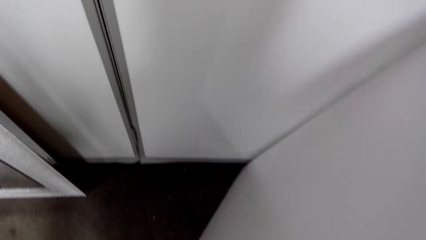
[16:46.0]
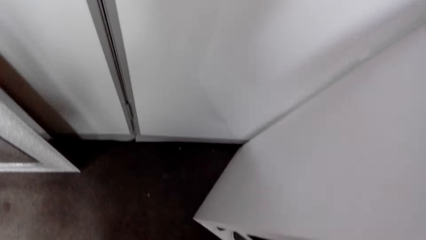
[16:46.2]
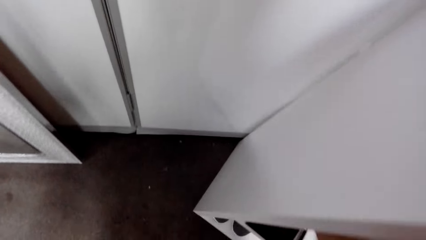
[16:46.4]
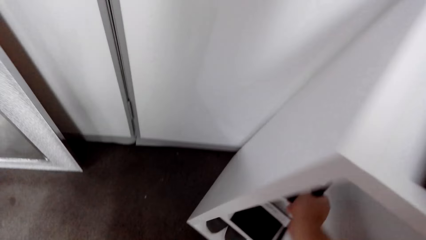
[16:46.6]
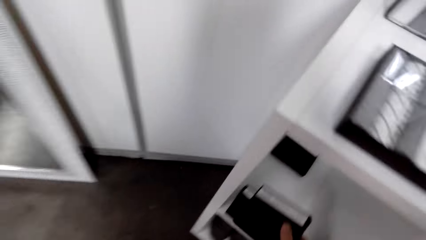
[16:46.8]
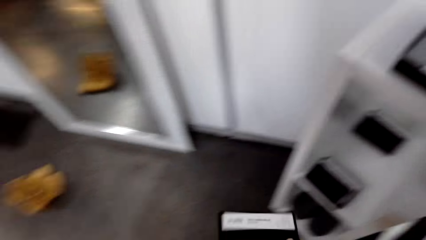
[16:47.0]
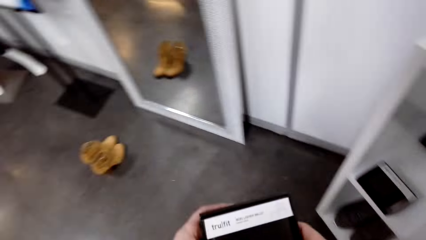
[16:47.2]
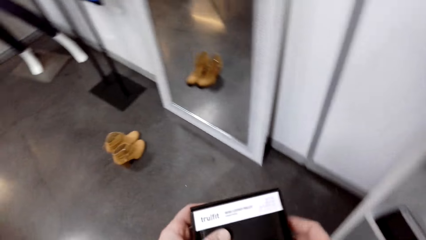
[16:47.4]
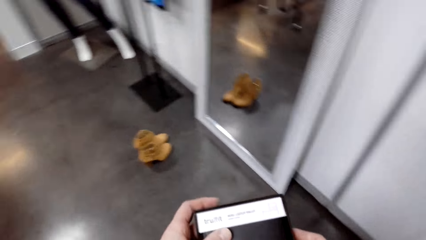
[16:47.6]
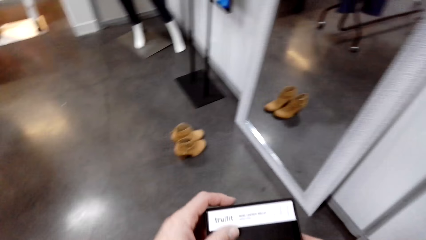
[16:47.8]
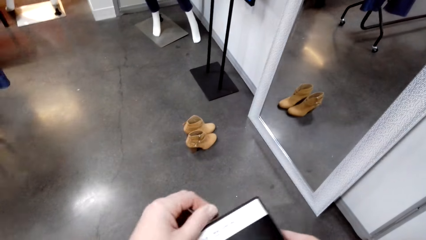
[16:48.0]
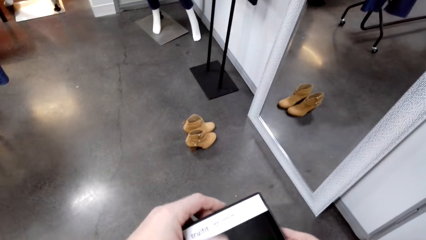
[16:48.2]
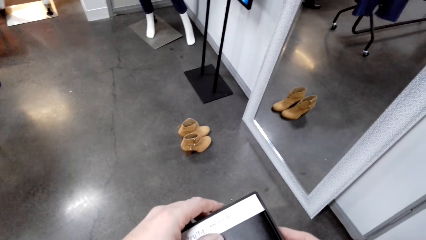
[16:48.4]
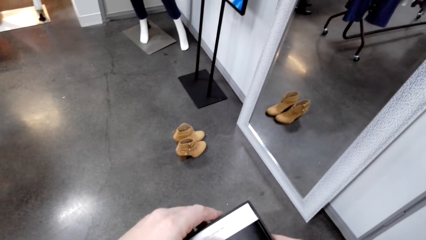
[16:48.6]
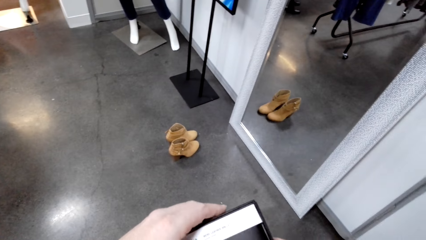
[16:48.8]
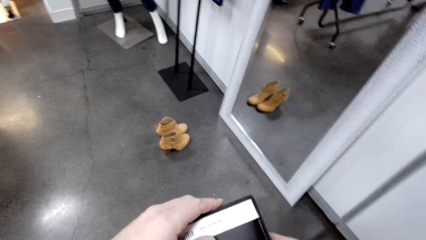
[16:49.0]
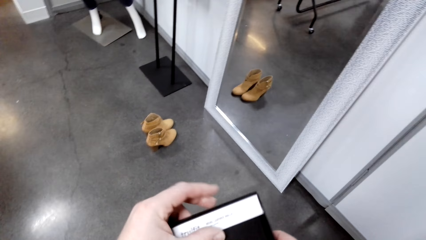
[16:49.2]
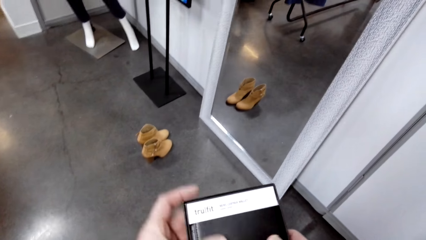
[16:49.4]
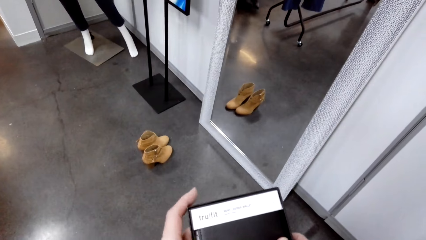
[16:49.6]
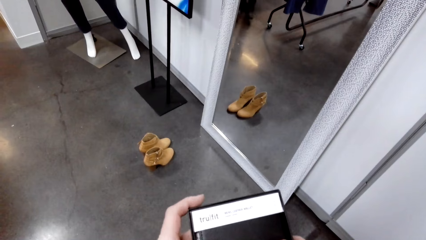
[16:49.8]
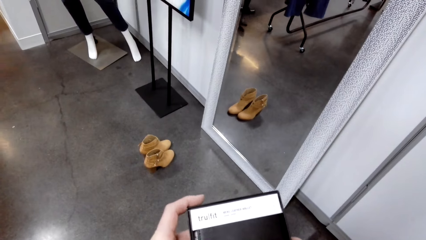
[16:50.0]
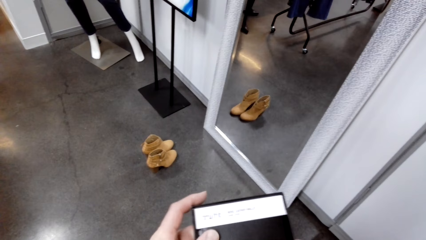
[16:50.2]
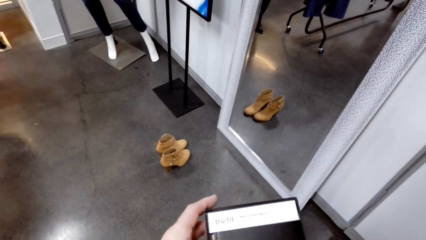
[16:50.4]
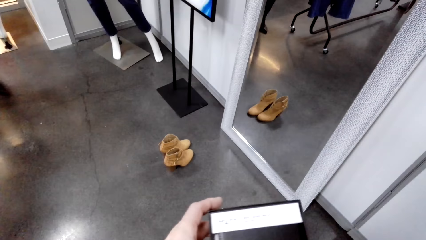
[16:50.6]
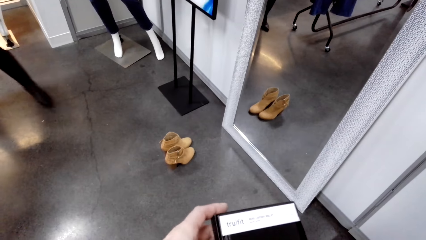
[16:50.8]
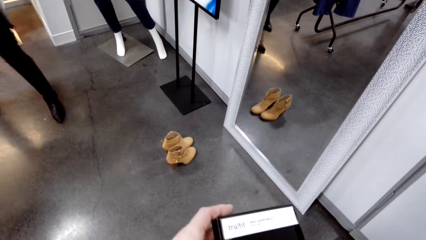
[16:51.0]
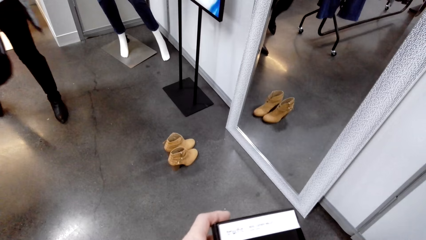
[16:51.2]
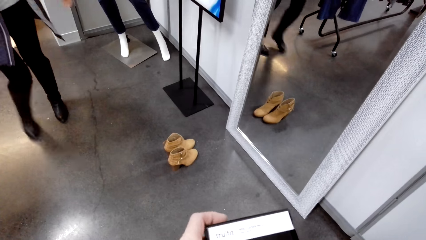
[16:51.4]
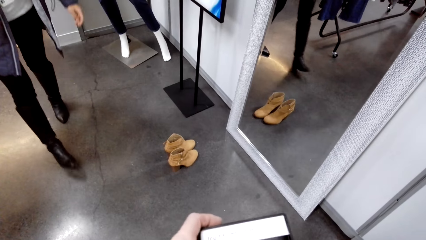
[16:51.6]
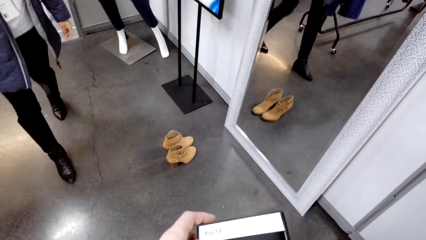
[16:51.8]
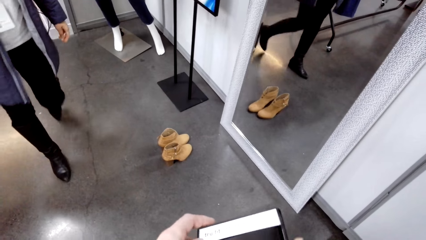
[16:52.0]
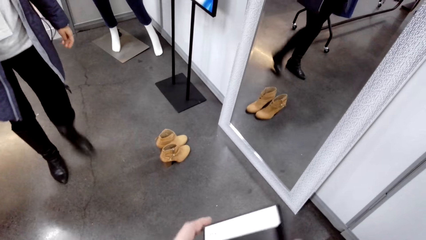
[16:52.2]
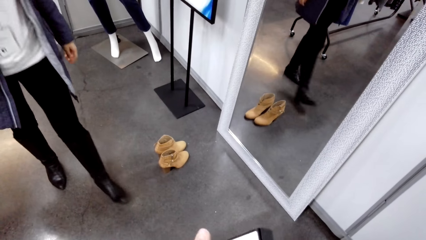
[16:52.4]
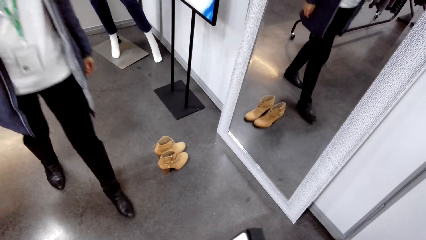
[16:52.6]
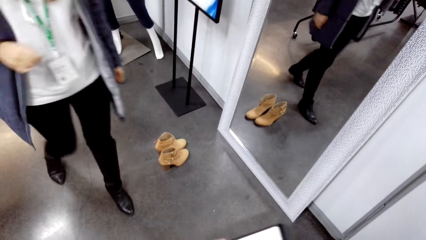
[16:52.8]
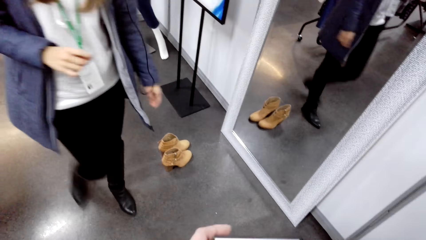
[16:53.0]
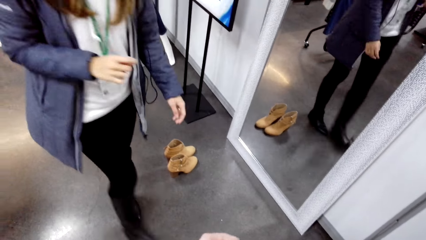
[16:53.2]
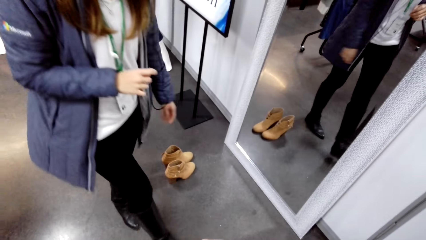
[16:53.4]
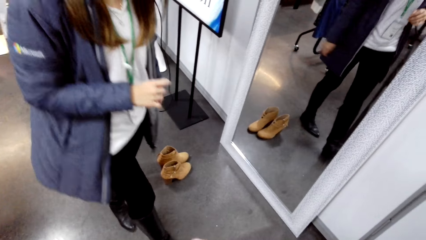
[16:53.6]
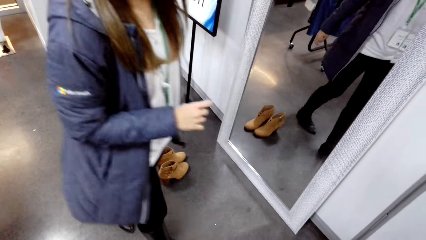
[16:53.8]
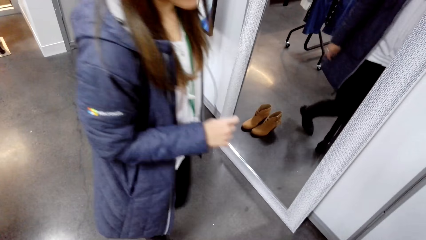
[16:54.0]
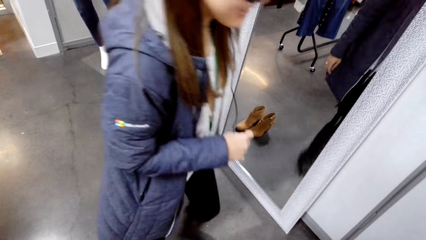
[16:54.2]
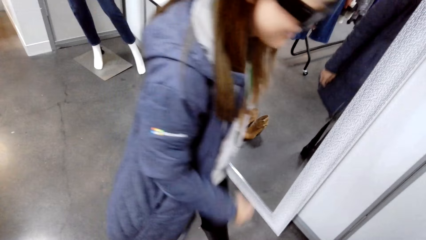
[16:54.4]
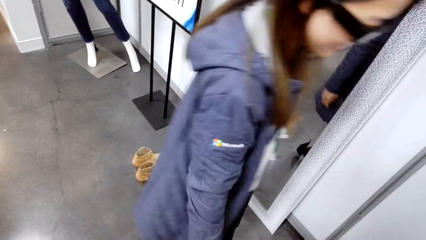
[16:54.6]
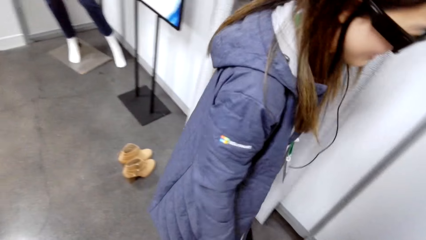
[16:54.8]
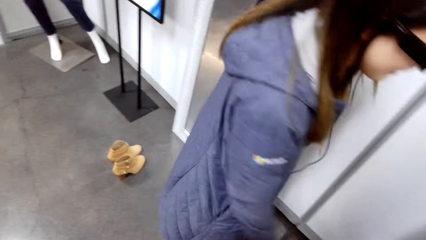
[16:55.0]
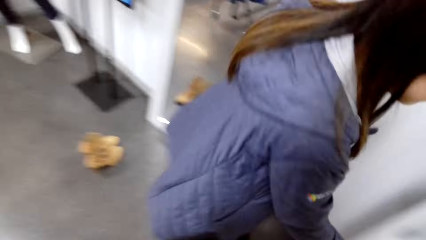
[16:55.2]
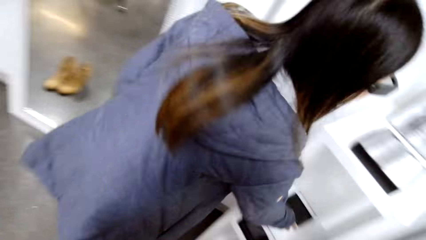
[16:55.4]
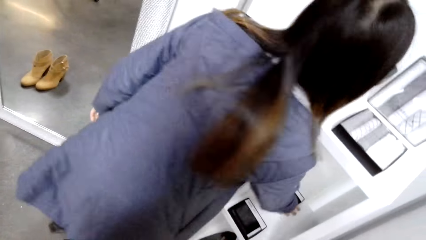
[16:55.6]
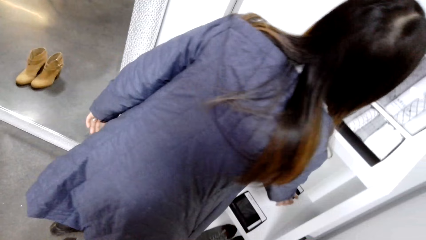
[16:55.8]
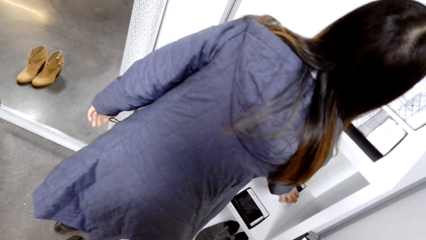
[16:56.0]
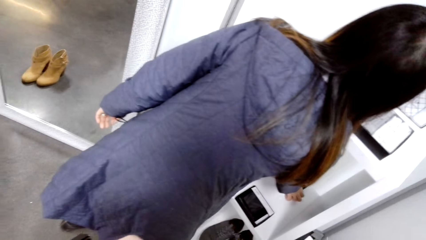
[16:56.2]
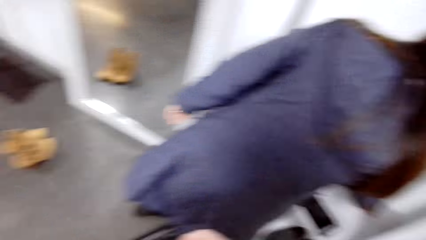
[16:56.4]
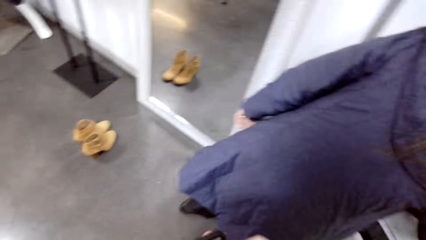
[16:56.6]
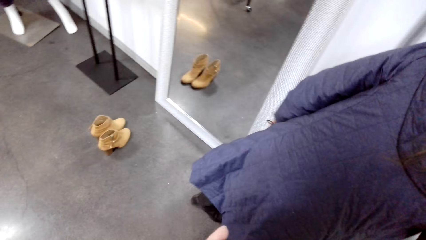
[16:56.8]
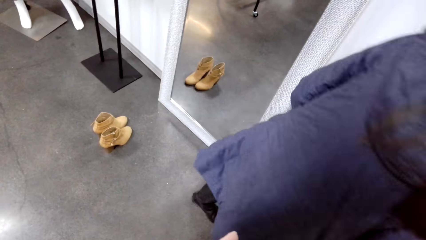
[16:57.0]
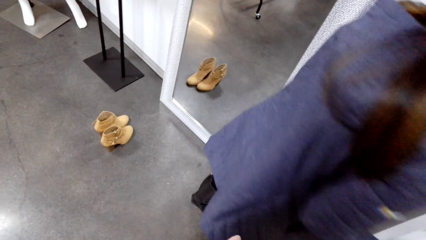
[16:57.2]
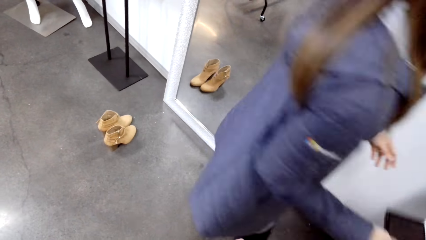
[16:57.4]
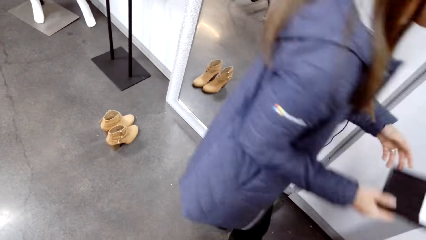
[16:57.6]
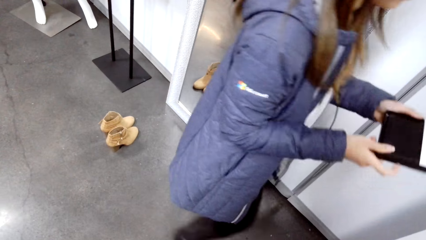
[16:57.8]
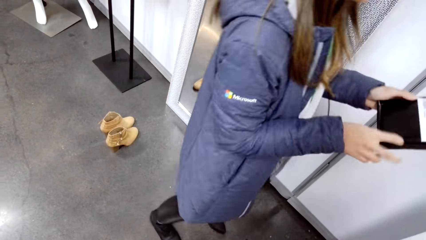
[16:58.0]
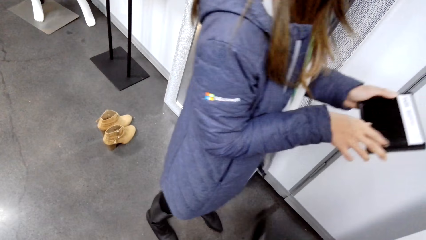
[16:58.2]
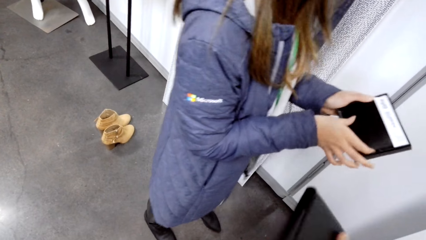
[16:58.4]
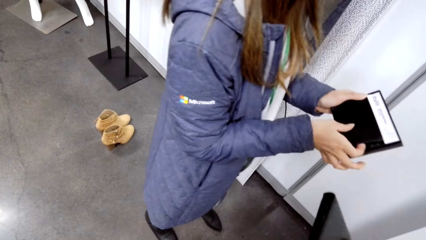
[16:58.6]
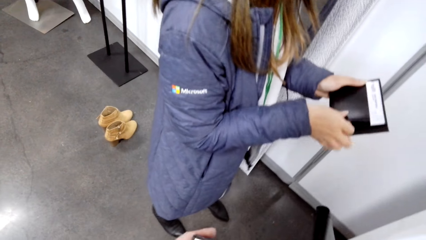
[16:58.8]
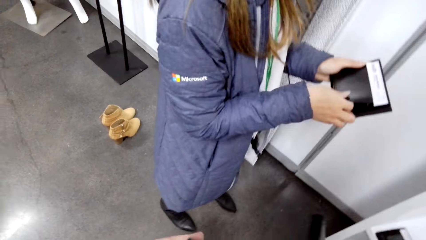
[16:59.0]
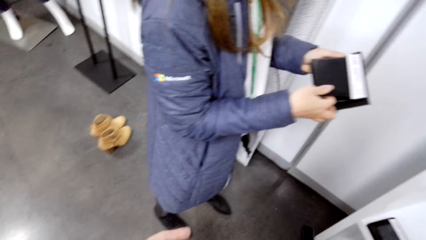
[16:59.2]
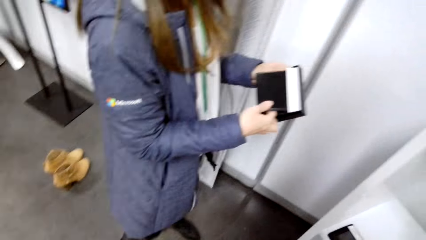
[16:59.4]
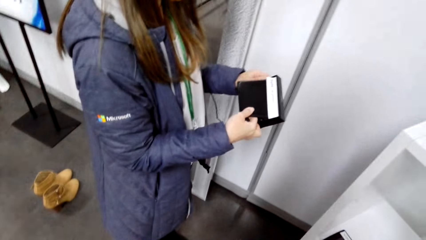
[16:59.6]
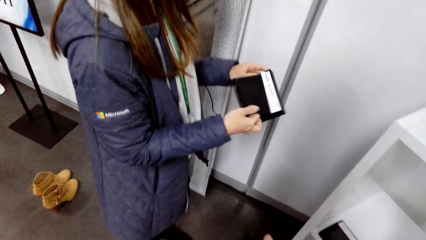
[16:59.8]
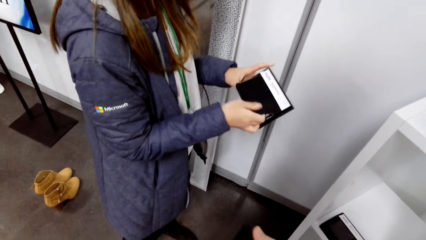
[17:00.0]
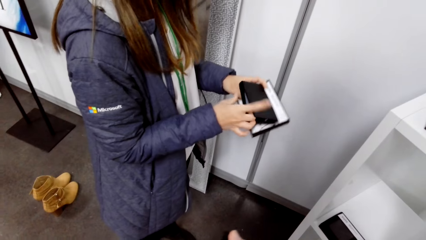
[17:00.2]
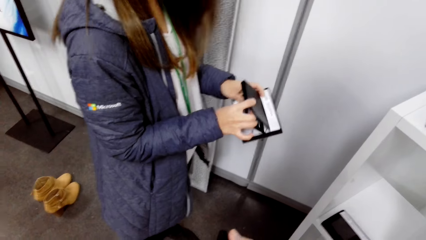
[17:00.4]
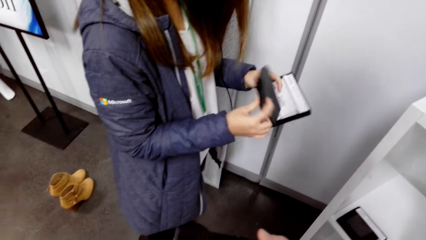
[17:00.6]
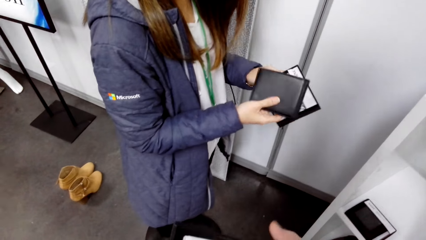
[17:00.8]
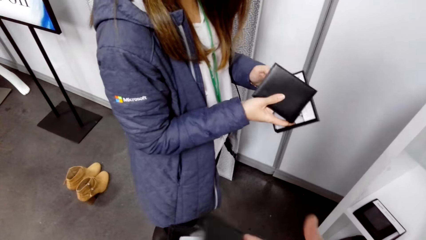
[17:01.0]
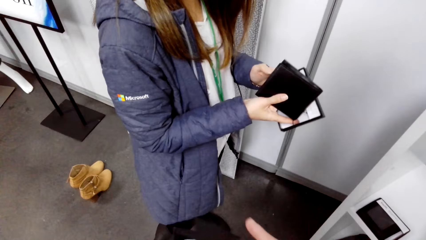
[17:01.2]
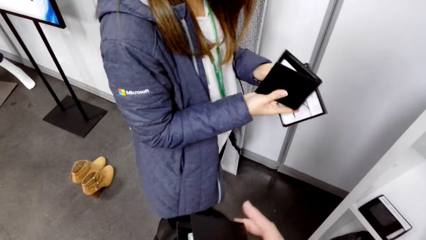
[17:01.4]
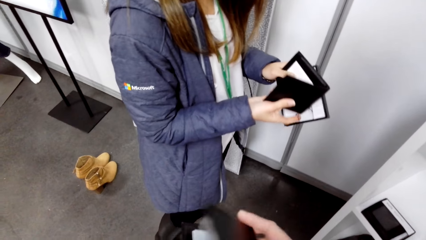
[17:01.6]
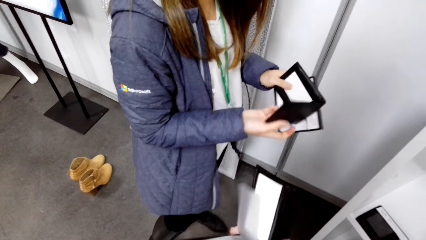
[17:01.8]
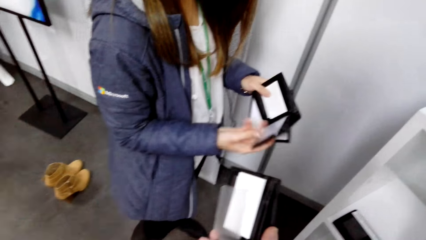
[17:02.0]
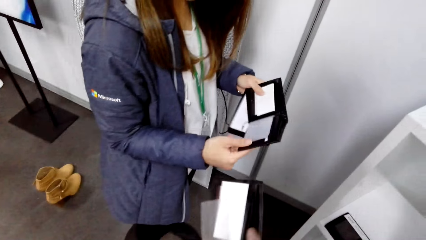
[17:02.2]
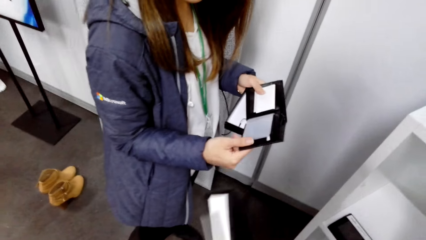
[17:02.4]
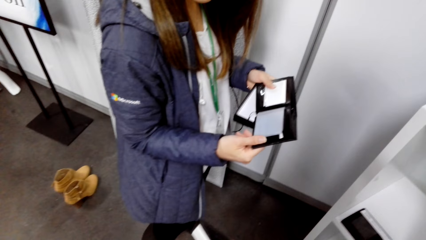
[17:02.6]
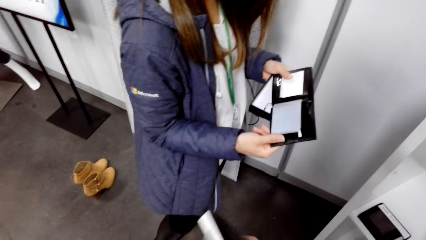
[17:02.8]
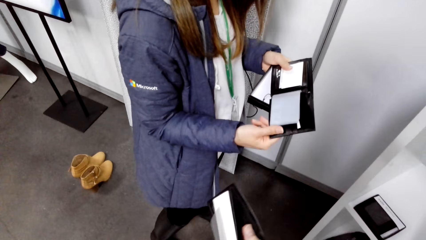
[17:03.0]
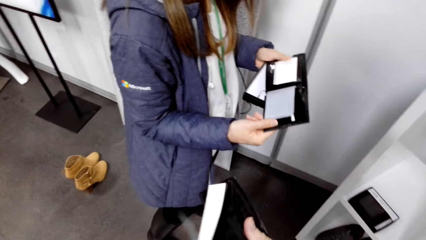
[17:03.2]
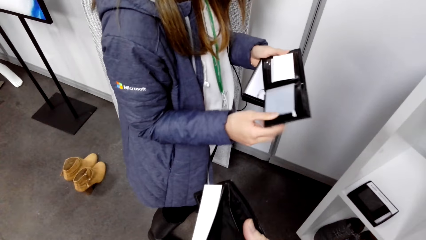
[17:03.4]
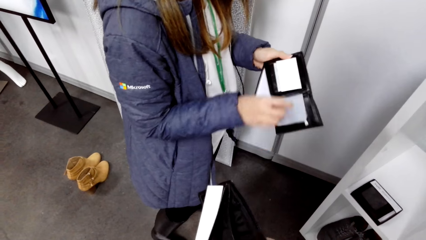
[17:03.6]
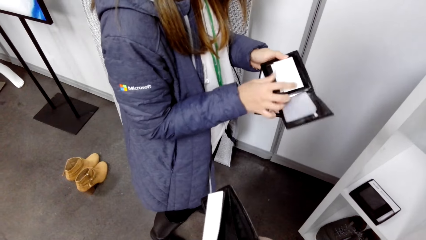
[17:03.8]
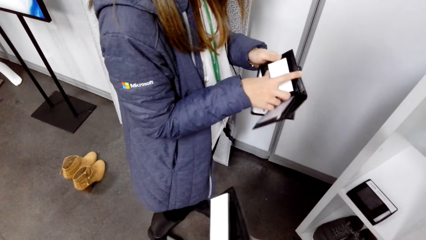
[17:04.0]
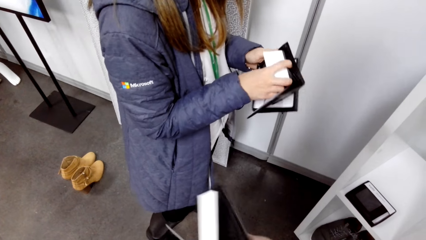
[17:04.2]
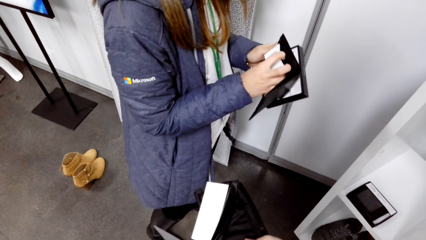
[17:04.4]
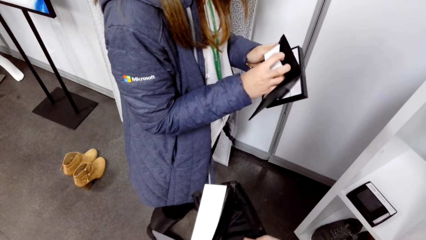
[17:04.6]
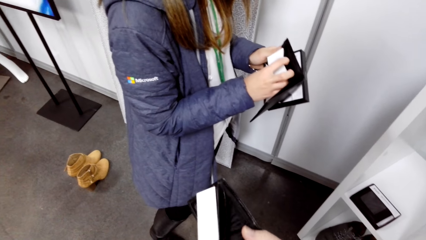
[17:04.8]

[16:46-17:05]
The camera wearer picks the wallet from the shelf. They open the wallet box. A woman picks the wallet. She picks the wallet again. The woman holds the wallet and opens the wallet.
